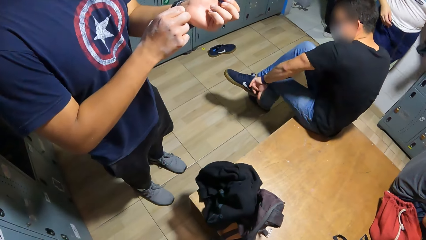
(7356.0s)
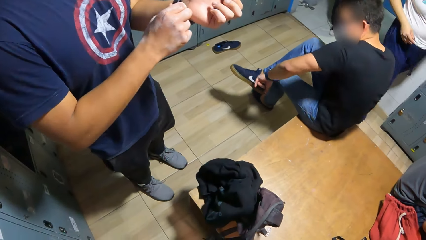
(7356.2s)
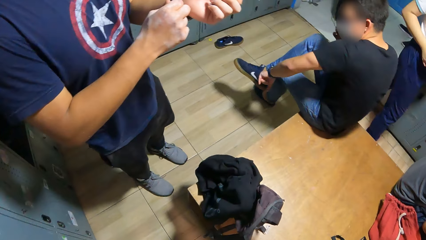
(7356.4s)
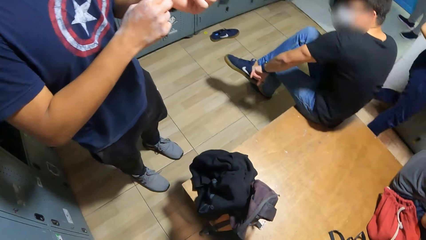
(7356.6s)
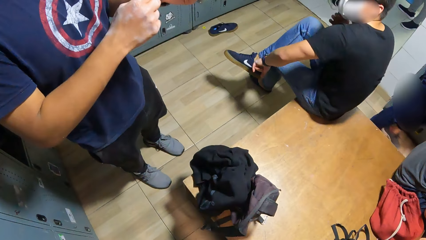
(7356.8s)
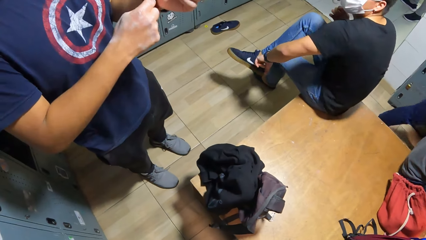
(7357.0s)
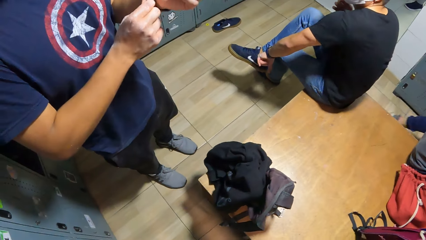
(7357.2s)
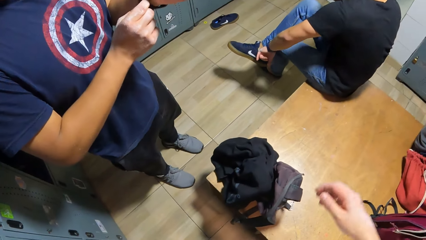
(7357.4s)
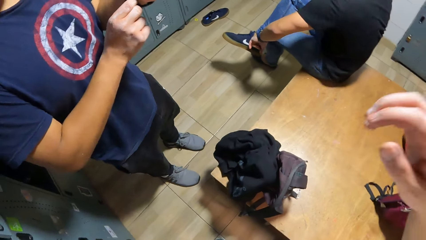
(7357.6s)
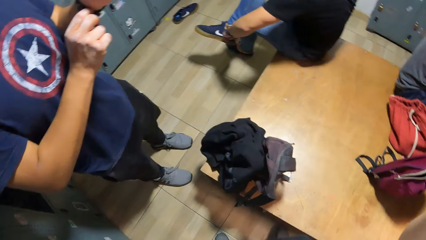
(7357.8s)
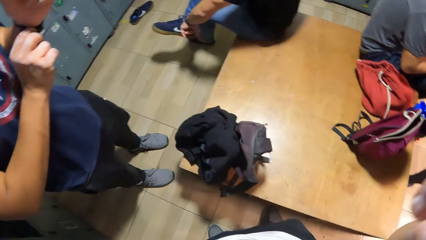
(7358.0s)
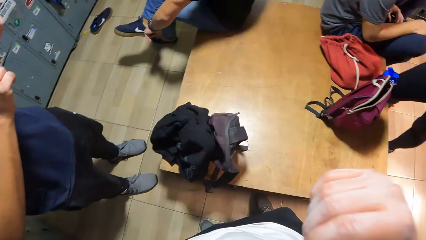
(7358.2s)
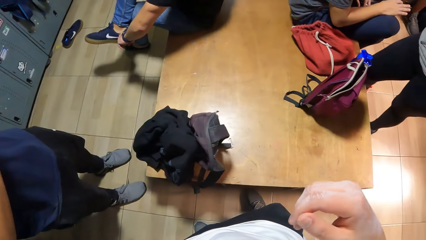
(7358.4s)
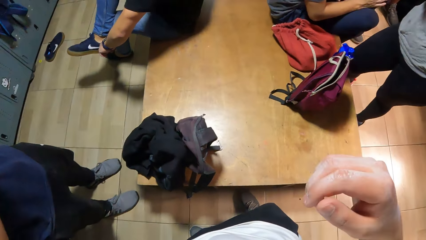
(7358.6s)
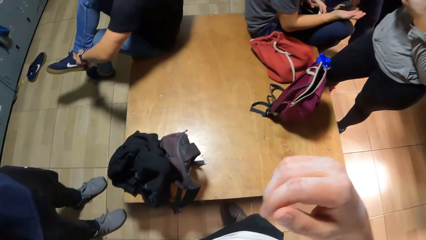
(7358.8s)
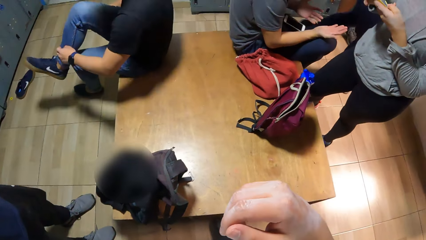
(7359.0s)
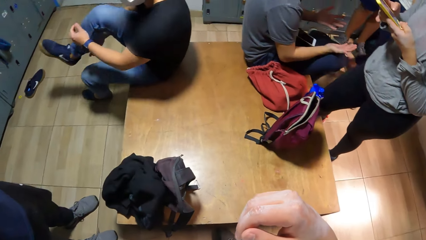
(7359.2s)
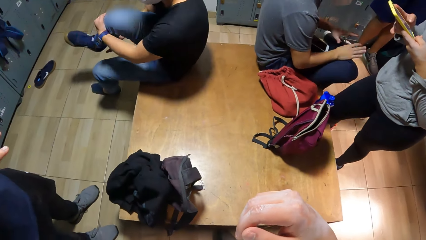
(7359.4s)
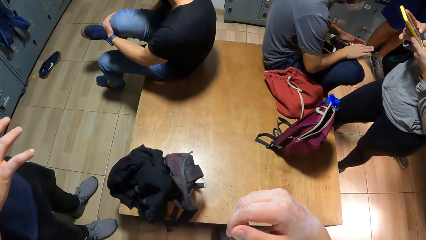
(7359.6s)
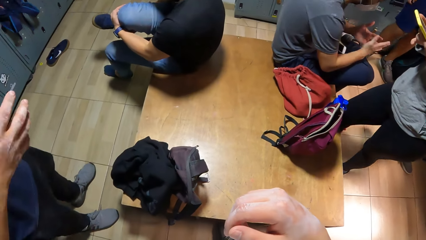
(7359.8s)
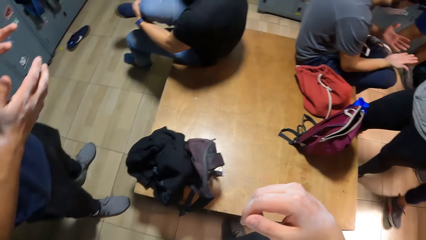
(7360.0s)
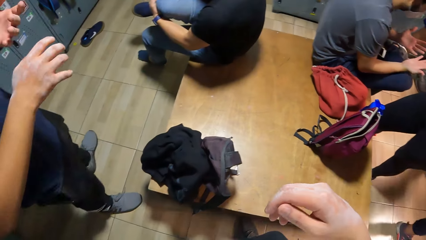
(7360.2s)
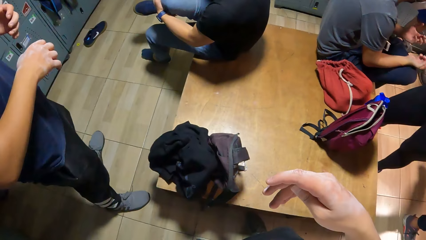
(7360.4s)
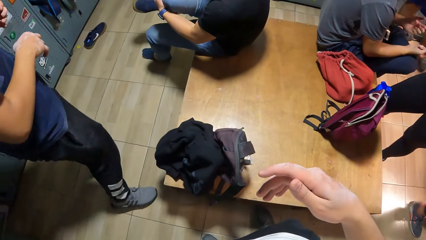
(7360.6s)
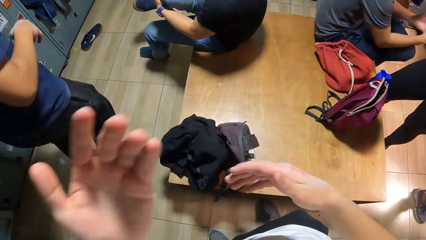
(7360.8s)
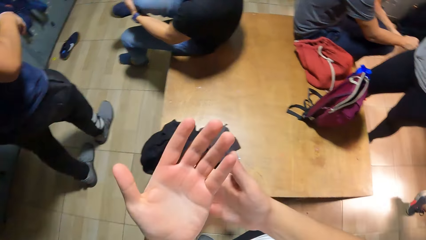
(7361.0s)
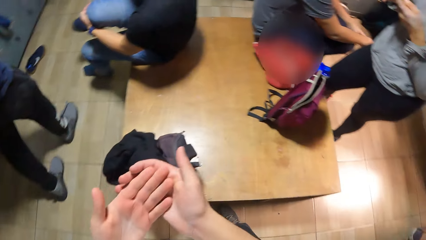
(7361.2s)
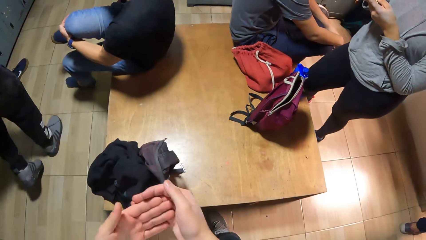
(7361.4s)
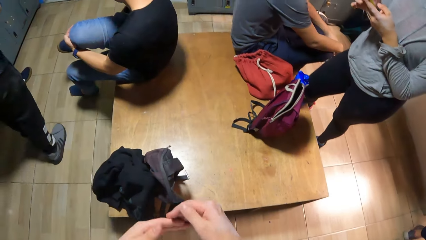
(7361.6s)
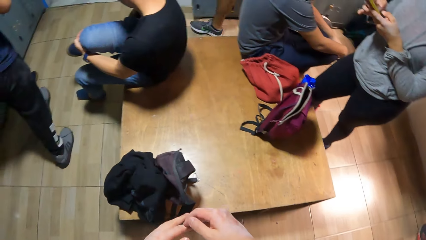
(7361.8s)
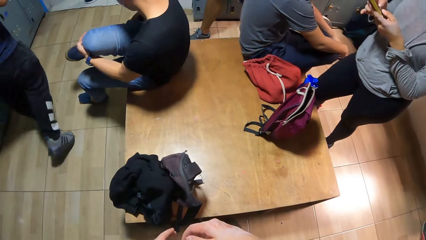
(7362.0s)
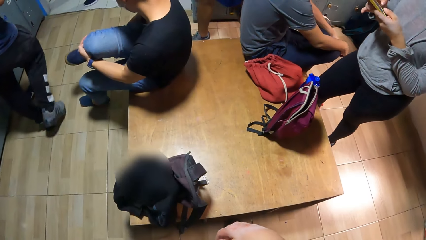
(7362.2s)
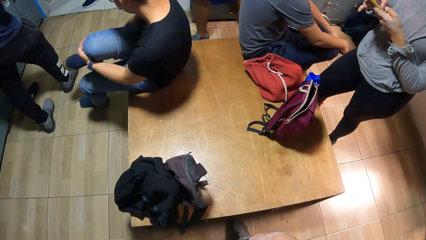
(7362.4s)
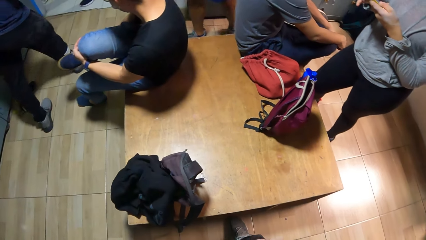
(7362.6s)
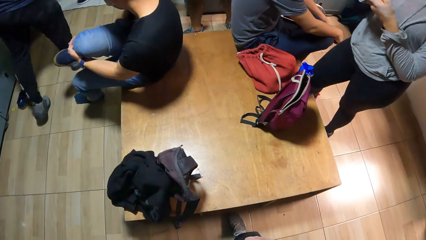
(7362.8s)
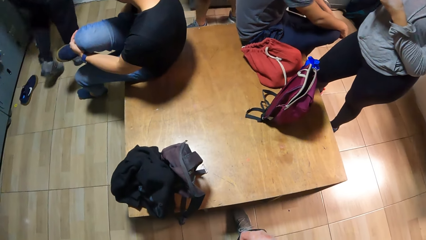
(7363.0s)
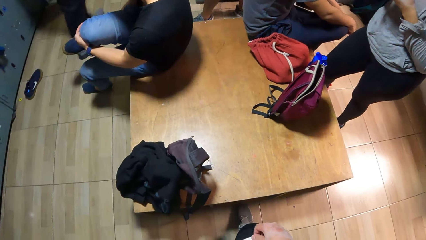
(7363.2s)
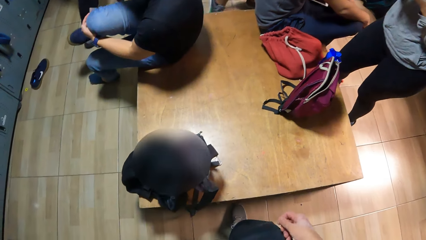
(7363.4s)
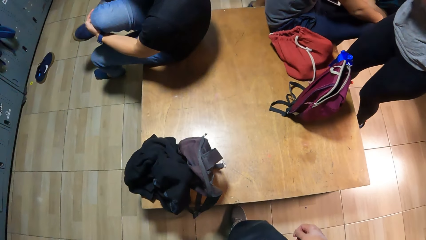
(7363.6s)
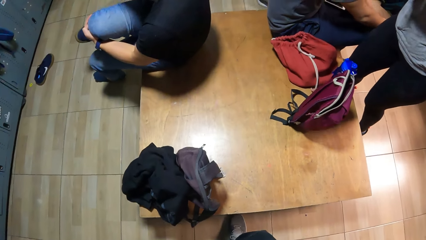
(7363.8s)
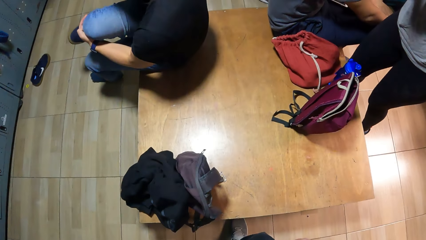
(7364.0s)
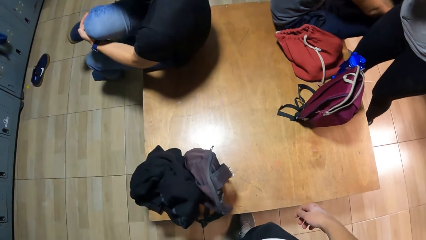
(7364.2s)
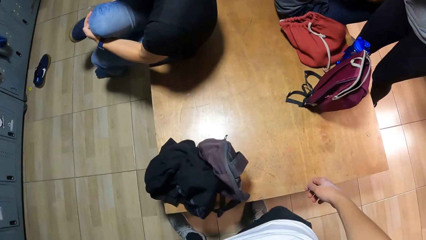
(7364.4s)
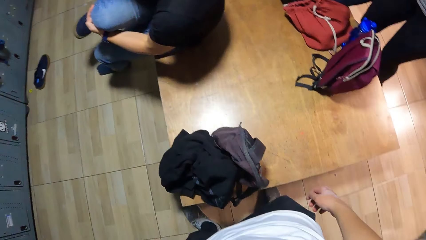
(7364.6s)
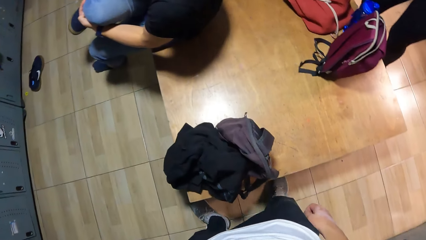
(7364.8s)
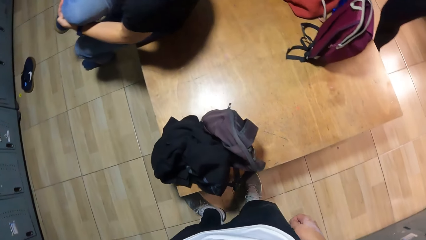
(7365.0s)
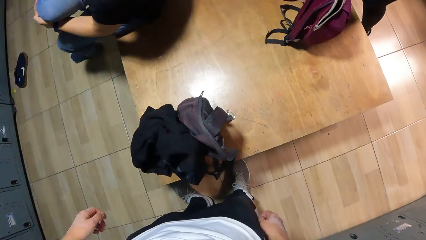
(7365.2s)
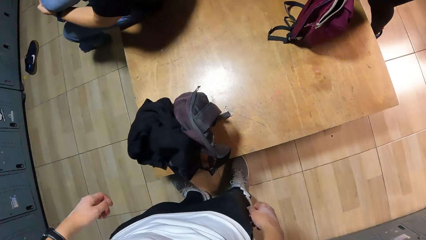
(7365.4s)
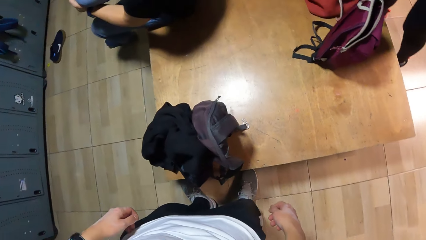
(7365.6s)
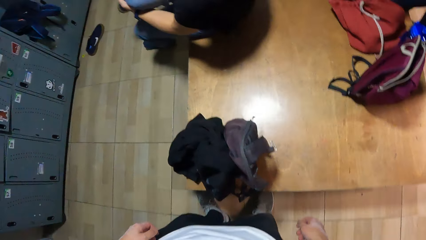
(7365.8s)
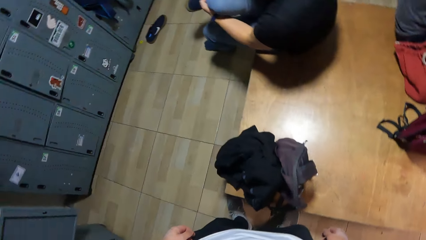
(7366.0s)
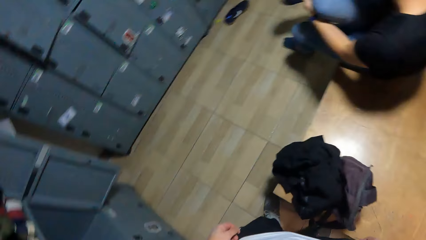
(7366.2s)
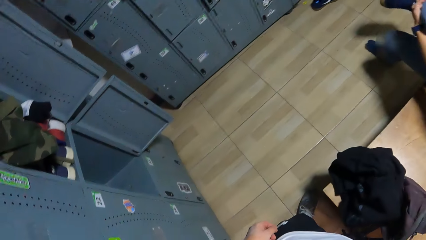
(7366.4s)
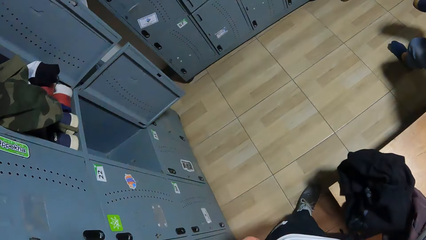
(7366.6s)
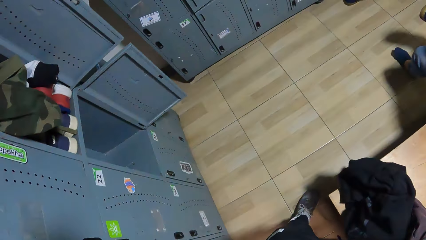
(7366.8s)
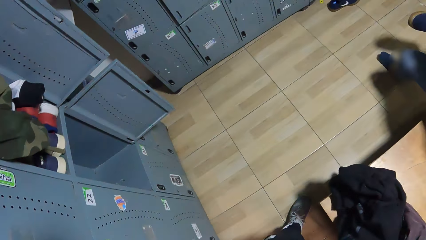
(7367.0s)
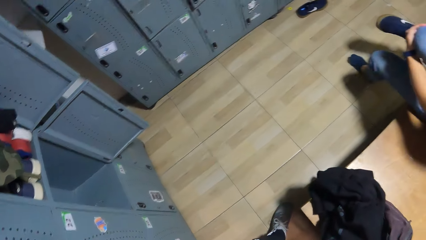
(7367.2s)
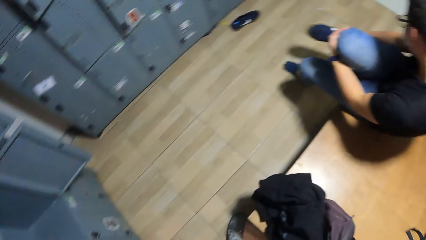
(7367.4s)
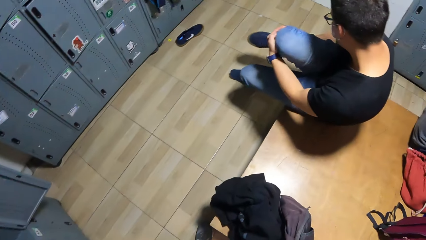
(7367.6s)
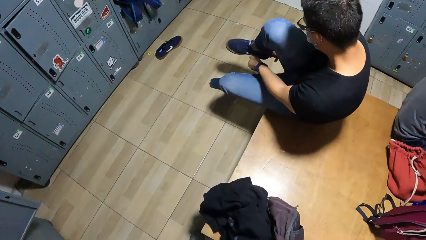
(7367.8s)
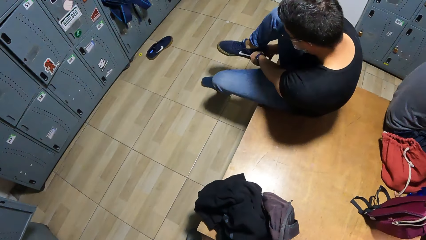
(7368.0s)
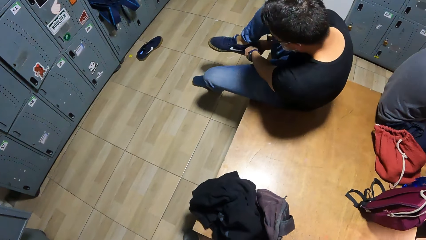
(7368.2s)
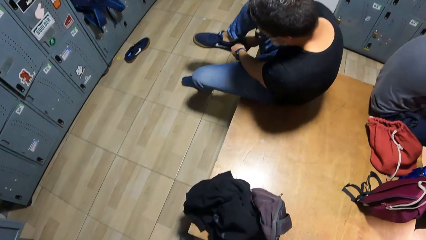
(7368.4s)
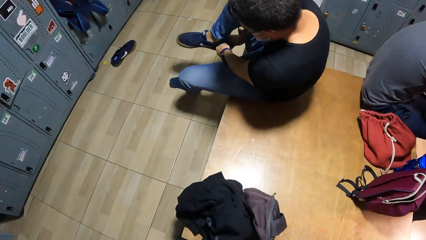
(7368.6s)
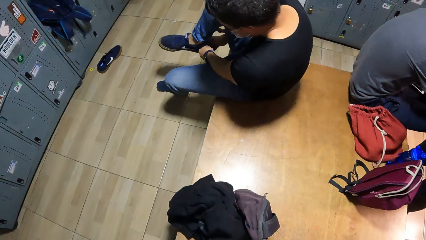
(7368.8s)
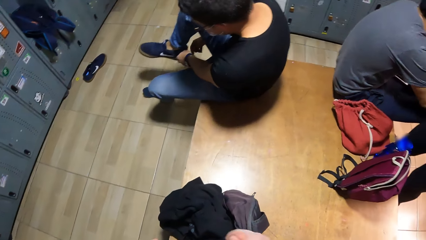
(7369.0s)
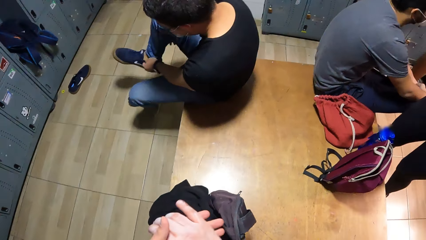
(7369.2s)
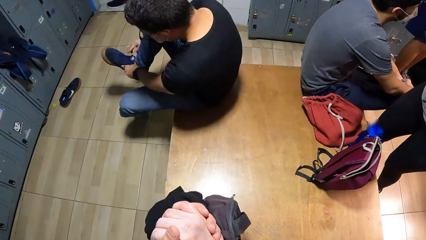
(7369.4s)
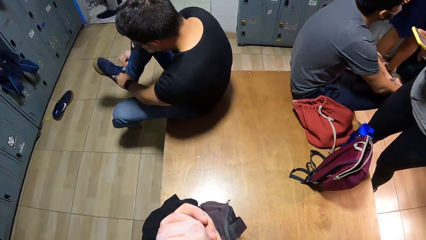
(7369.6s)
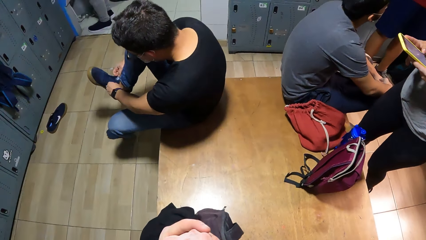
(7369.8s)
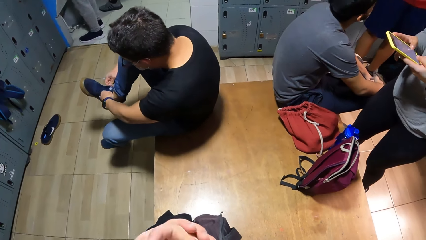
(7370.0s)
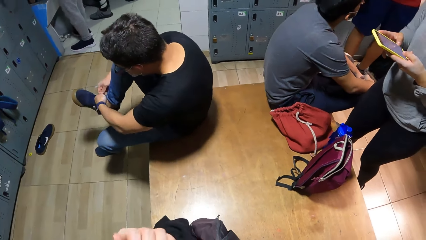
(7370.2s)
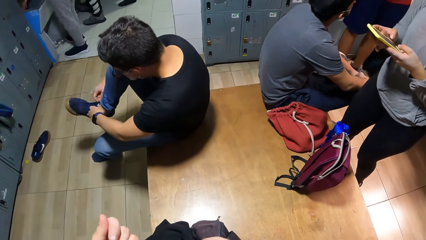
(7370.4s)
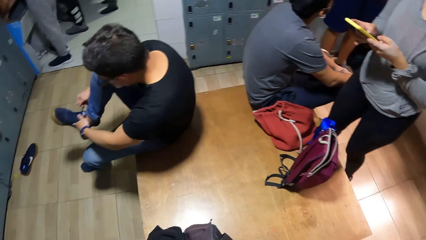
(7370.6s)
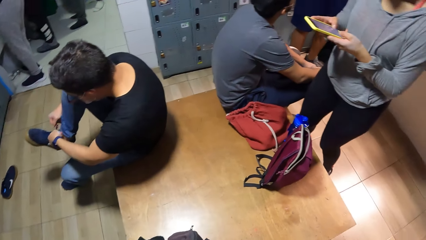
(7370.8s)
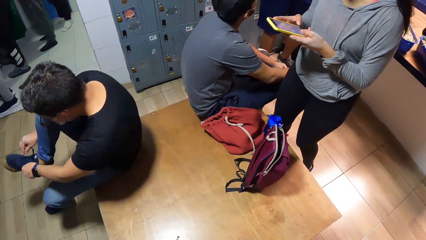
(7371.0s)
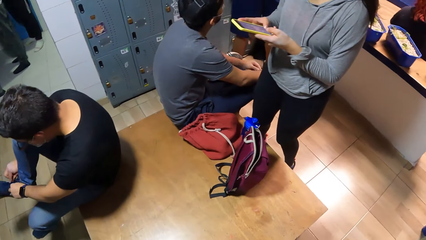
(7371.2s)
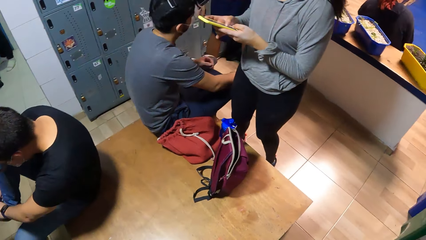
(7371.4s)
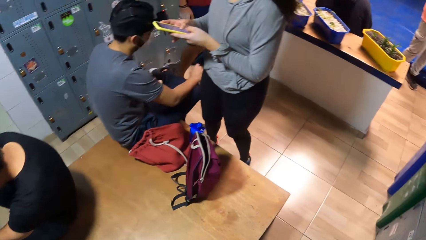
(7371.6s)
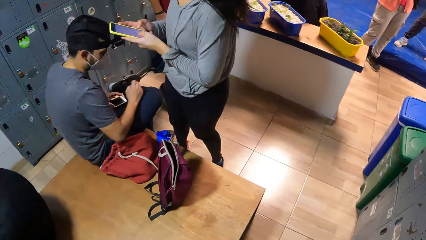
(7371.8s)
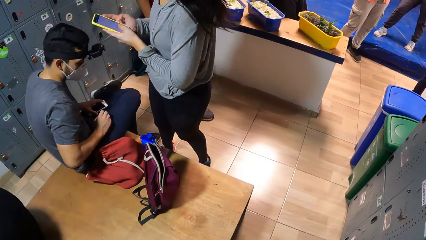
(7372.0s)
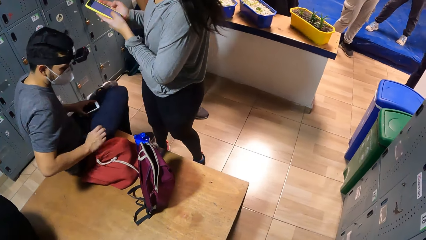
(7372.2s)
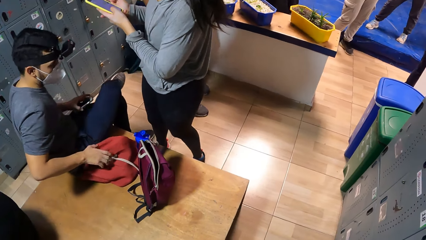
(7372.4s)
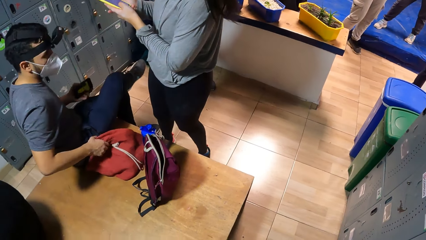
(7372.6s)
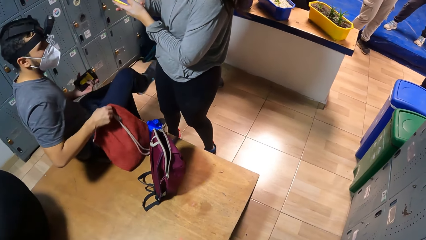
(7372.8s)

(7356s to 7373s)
The camera wearer stretches the hand. They interact with the man. They hold hands together. They look around the house. Another man adjusts his right shoe with both hands. The camera wearer holds hands together. They look around the house.
